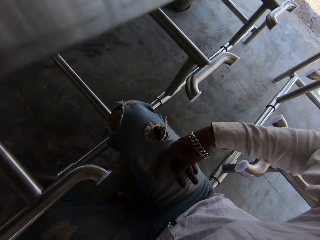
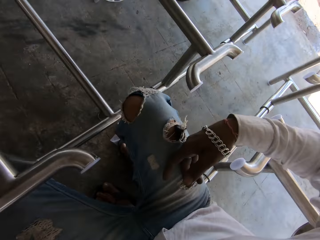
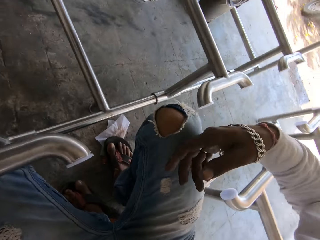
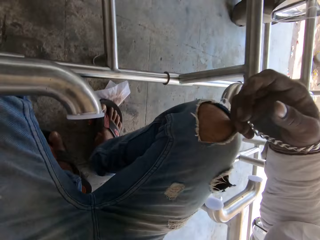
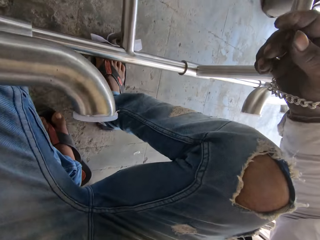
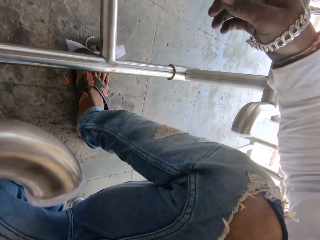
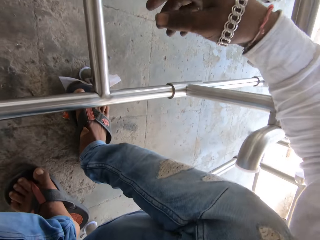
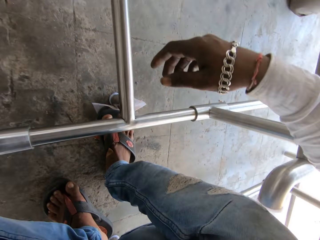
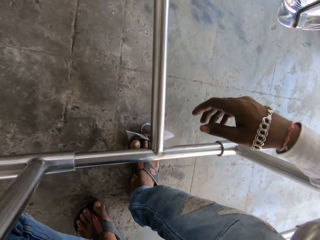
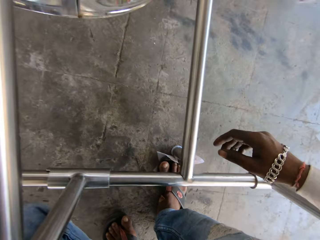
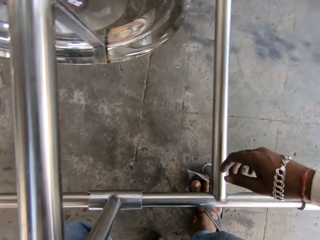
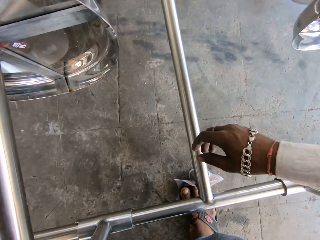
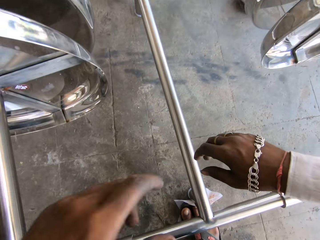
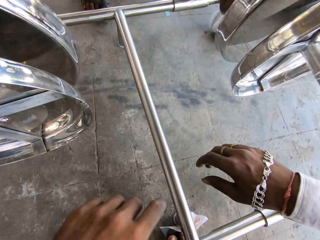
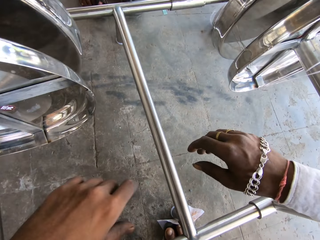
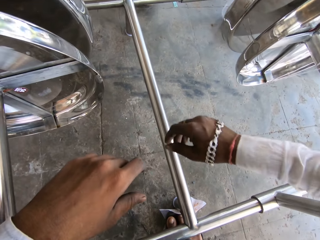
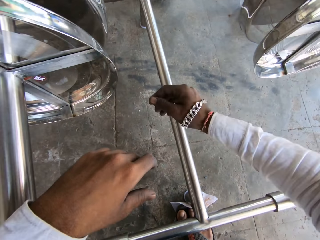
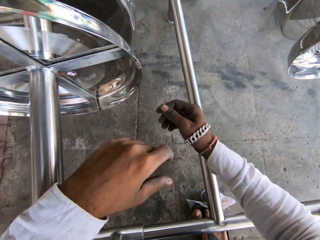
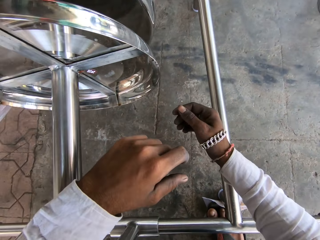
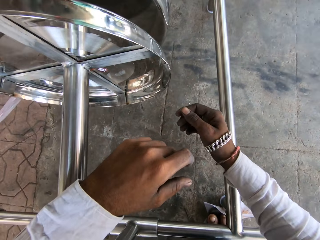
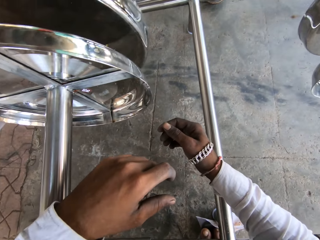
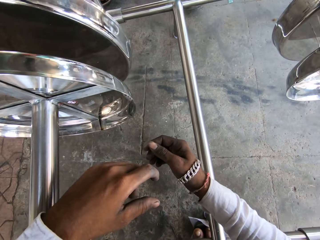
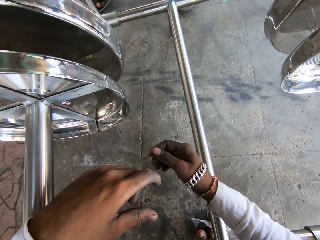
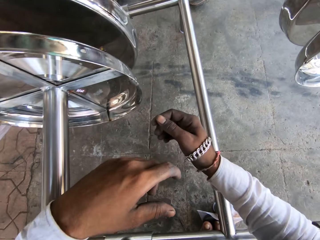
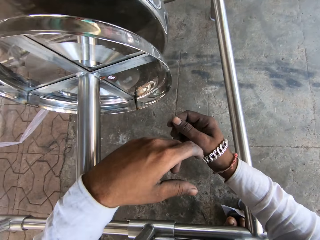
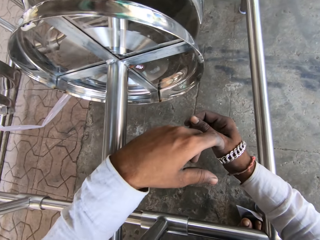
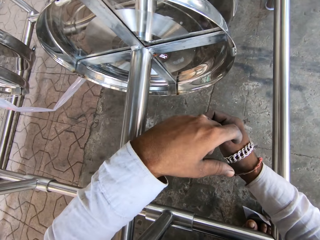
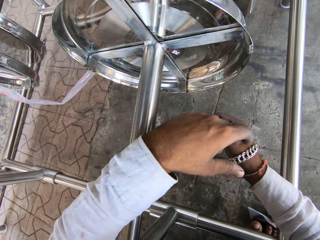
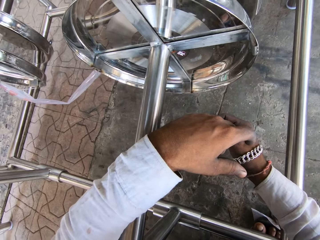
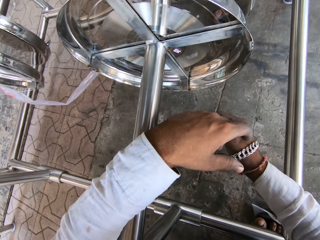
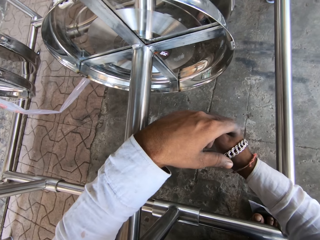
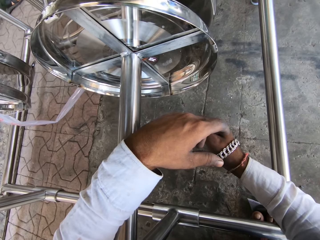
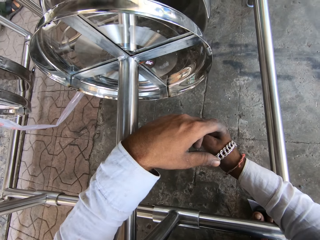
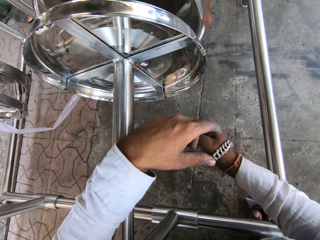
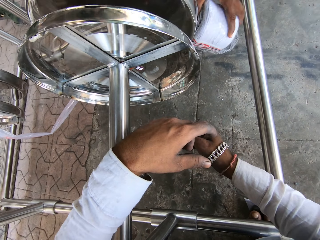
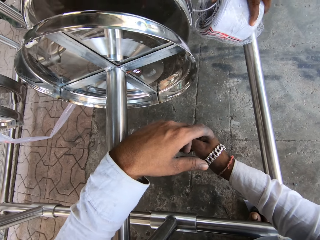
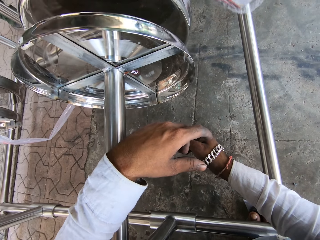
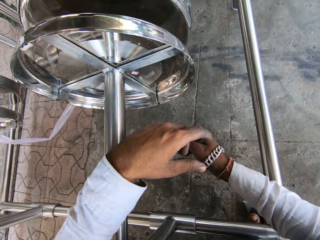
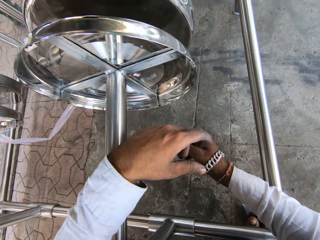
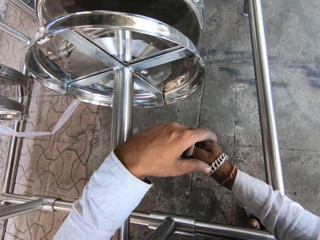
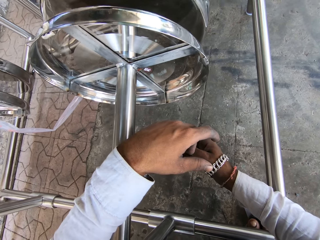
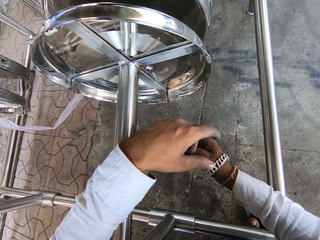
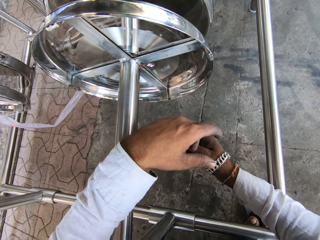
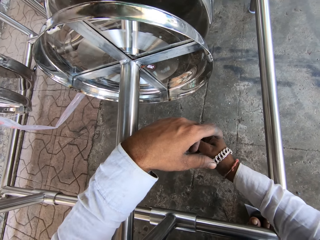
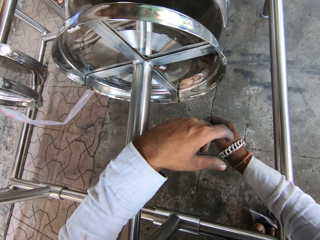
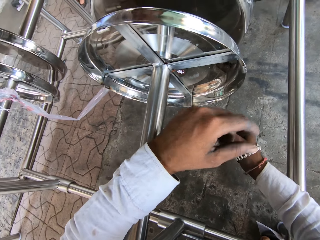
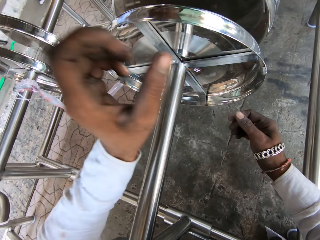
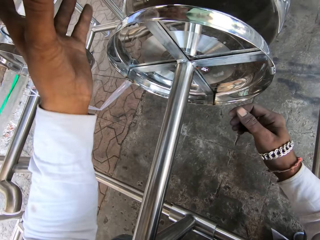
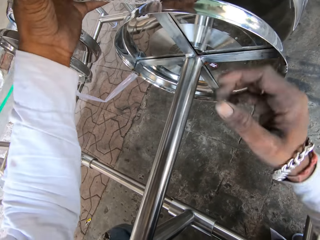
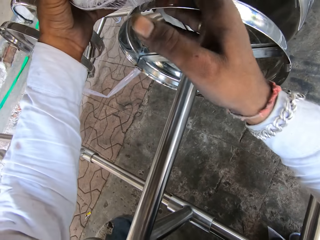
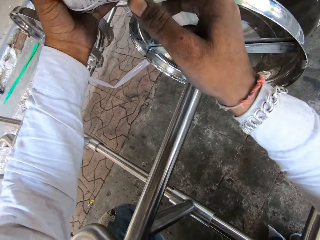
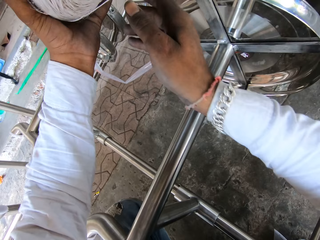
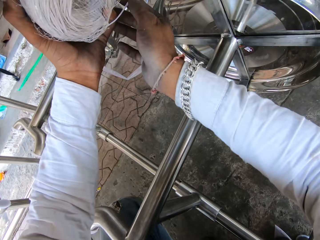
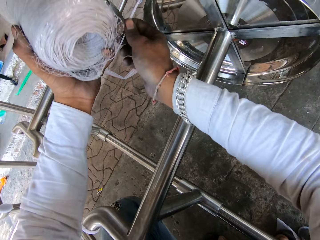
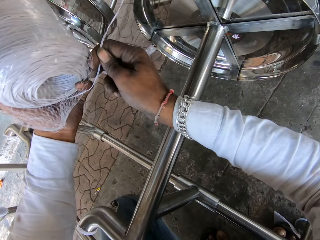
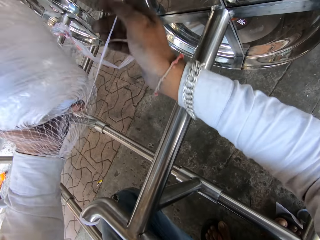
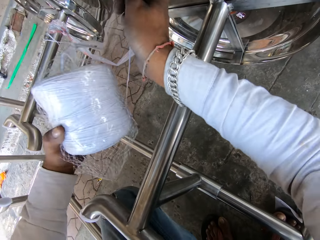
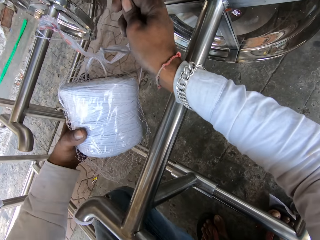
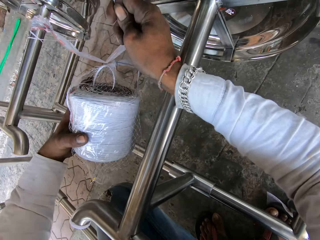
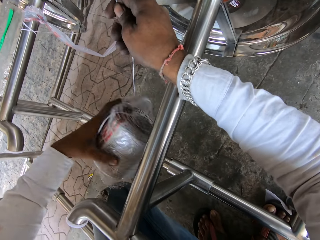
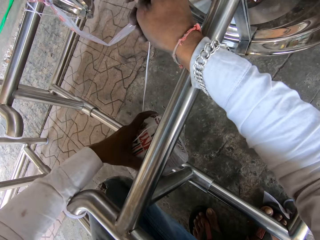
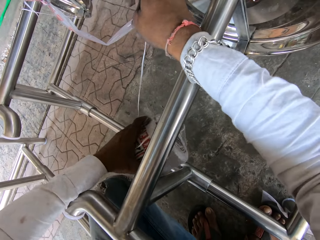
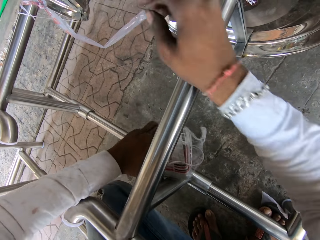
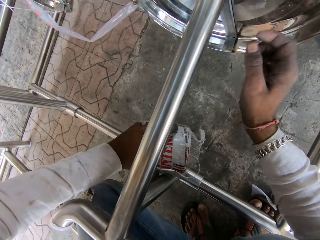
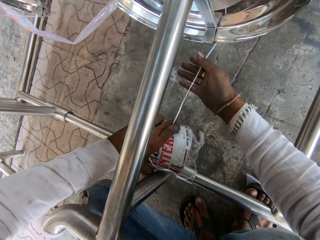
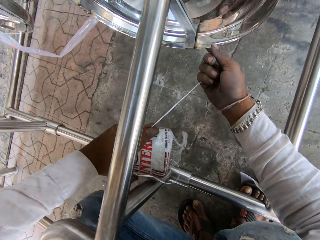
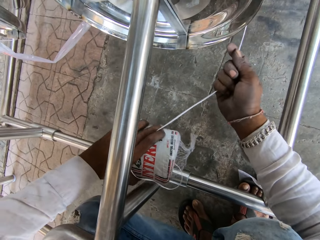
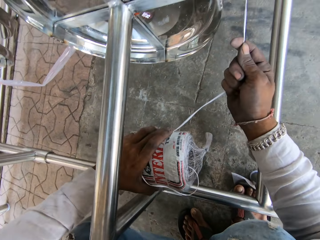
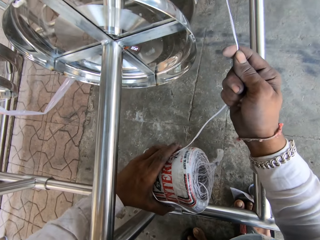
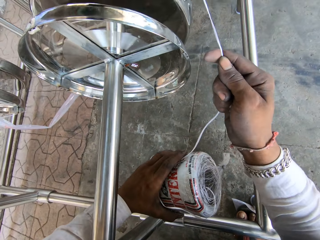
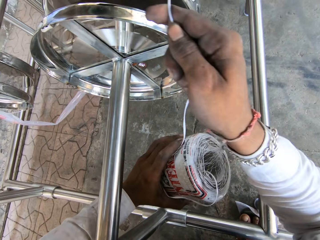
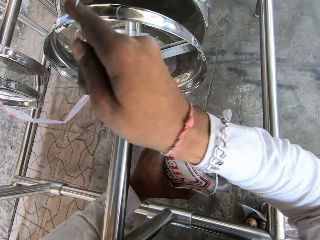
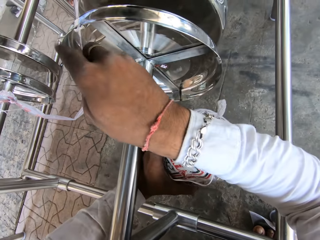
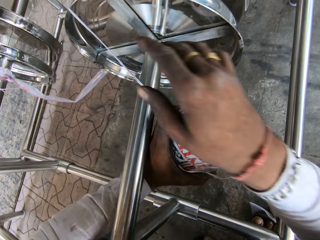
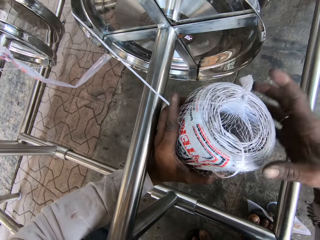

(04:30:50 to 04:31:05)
The camera wearer squats down to the ground. They take the wire roll. They hold the rope roll in the left hand. They pull the rope with the right hand. They tie the machine with the rope round under the table.

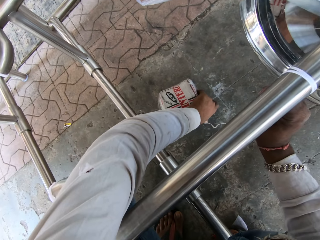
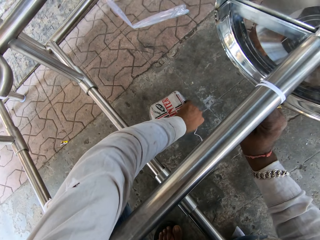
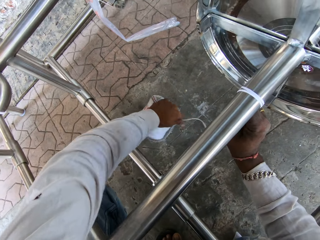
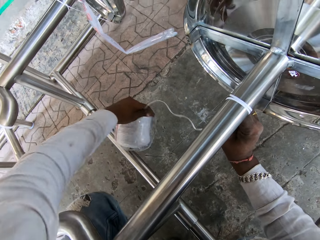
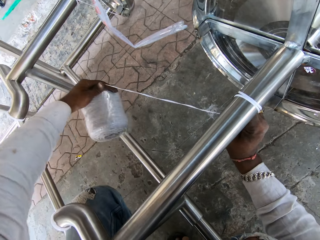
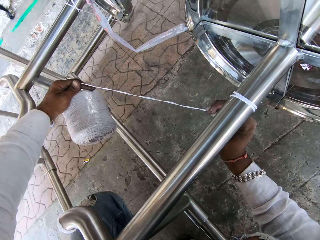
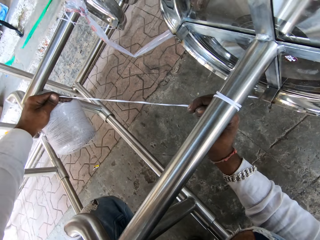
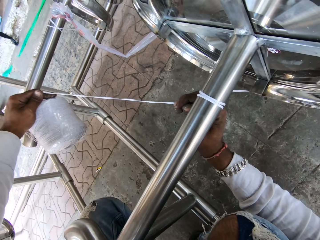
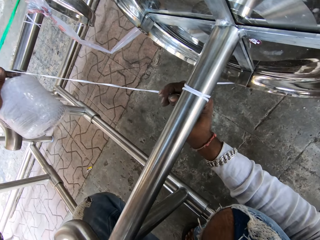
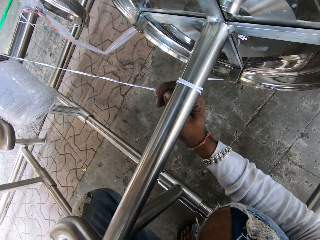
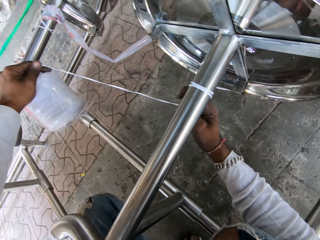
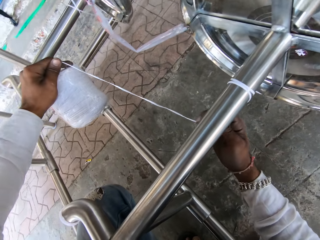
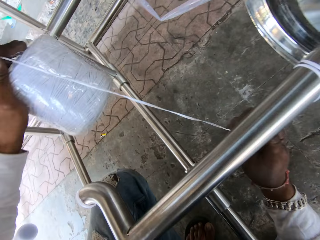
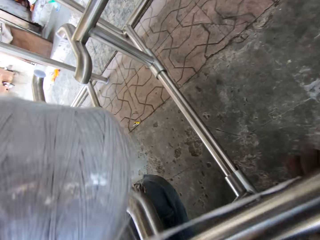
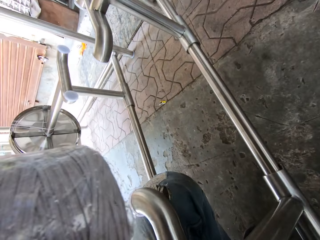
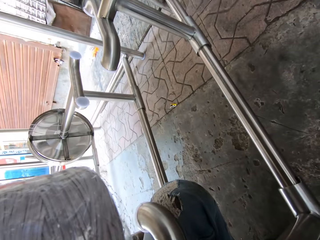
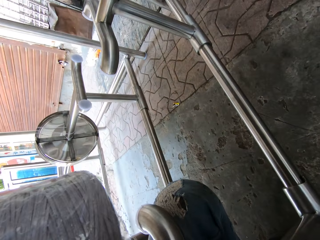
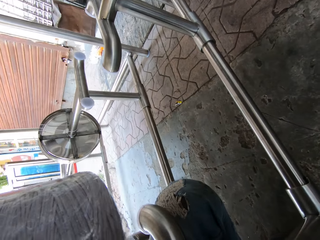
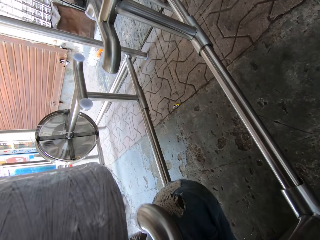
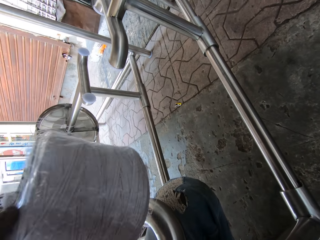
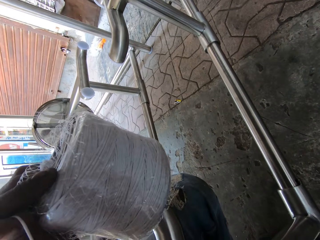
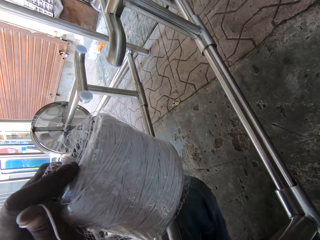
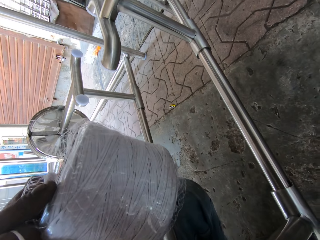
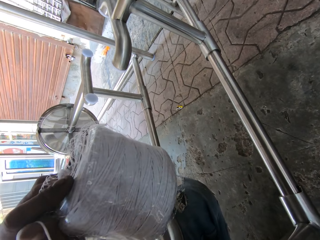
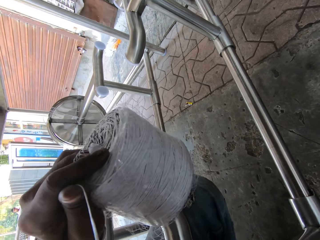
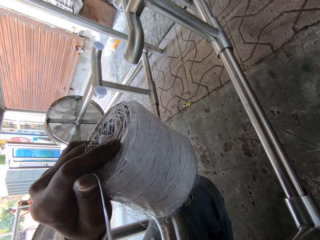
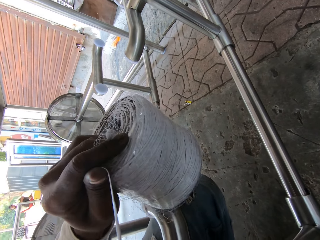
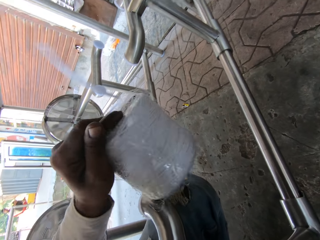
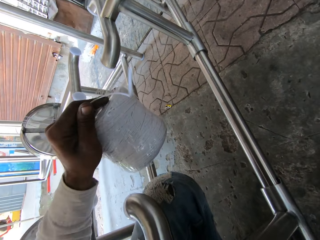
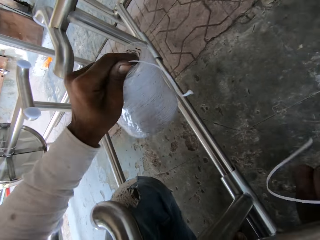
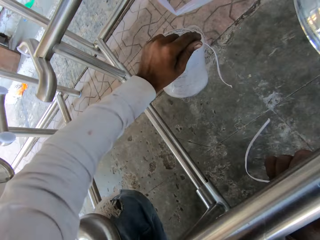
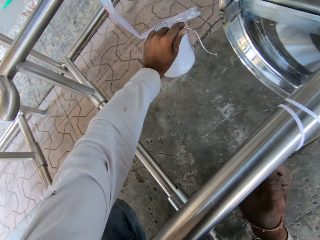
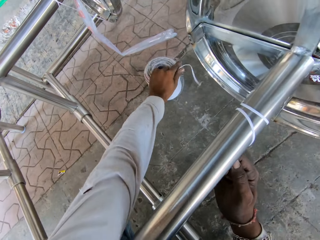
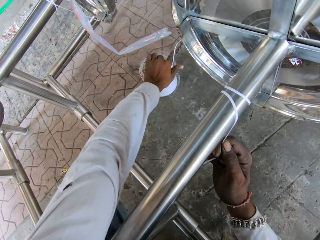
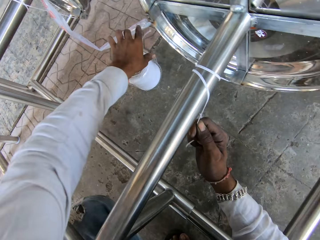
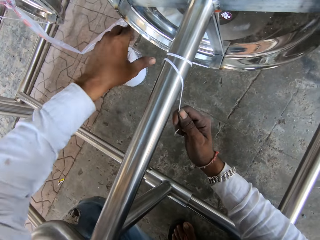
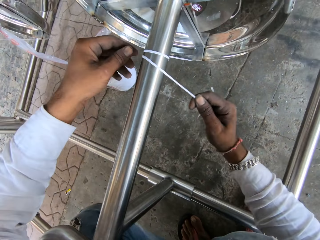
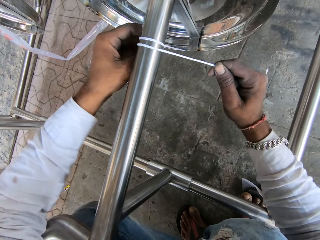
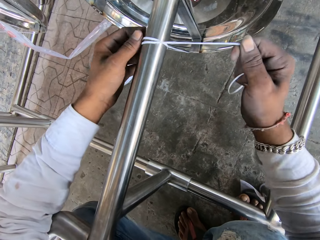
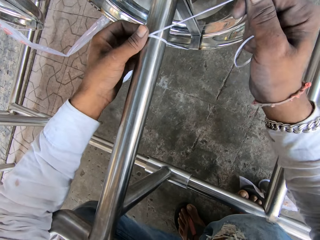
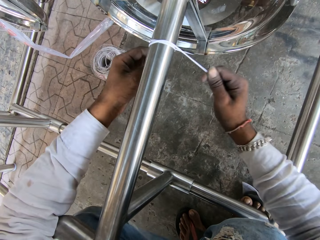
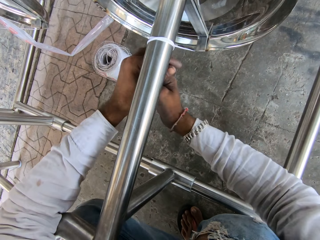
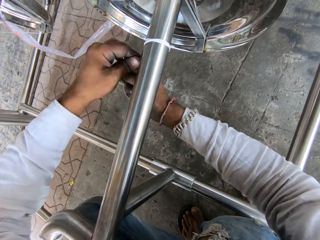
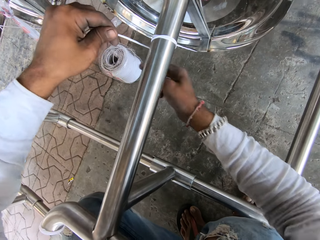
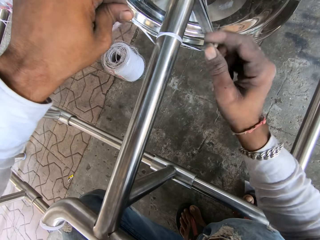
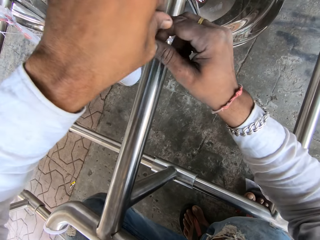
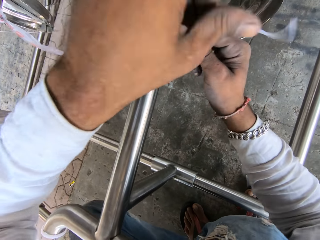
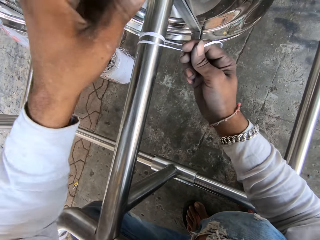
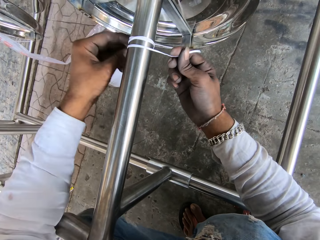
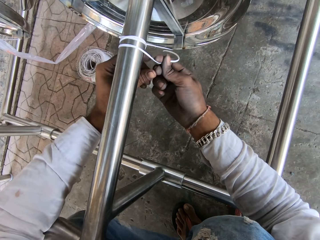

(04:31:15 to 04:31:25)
The camera wearer cuts the rope. They drop the rope roll in the left hand on the ground. They tie the rope round under the table with both hands.
